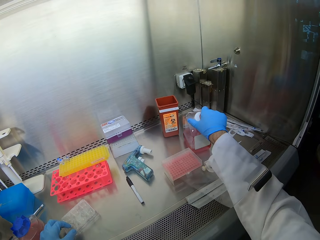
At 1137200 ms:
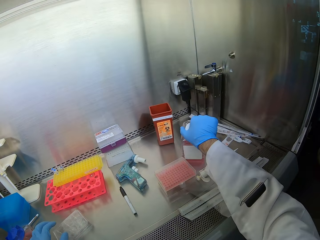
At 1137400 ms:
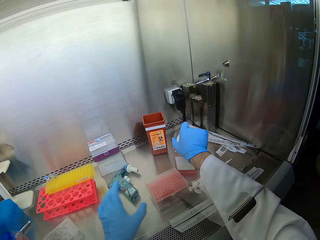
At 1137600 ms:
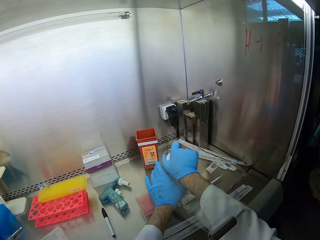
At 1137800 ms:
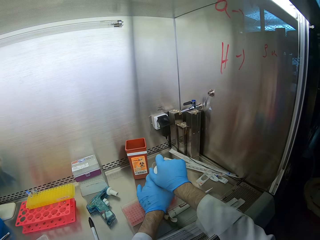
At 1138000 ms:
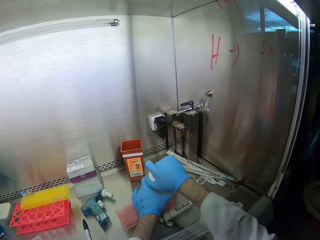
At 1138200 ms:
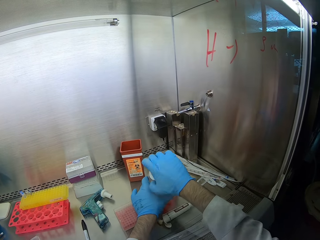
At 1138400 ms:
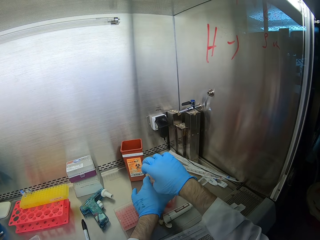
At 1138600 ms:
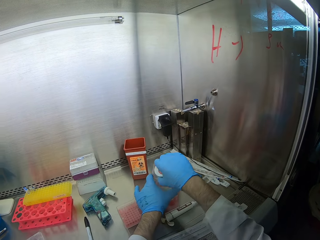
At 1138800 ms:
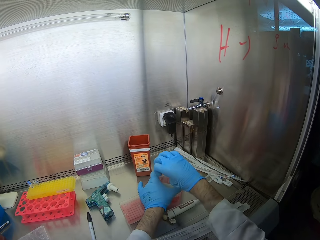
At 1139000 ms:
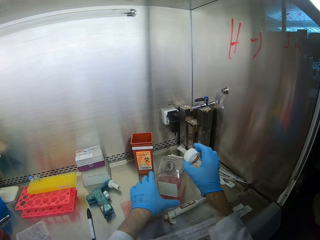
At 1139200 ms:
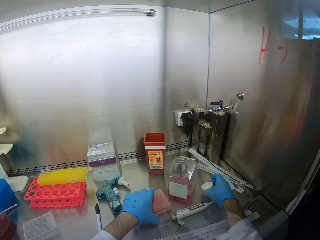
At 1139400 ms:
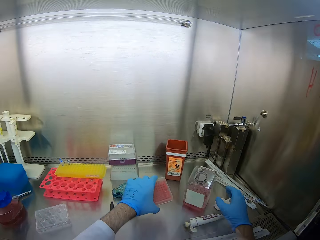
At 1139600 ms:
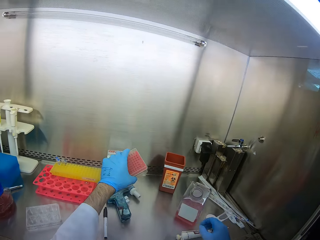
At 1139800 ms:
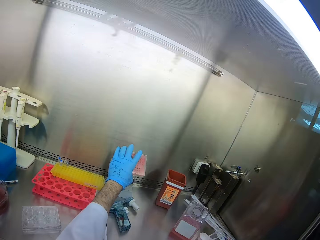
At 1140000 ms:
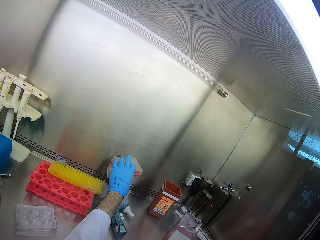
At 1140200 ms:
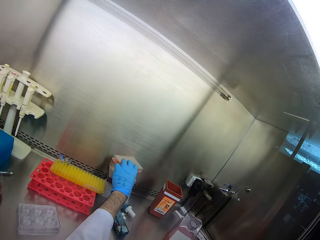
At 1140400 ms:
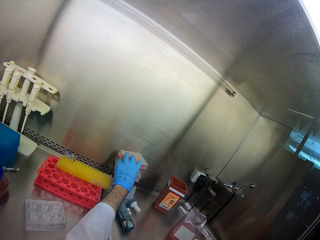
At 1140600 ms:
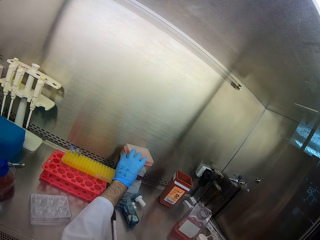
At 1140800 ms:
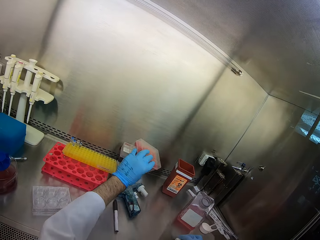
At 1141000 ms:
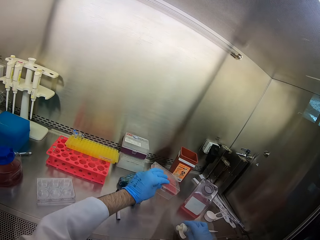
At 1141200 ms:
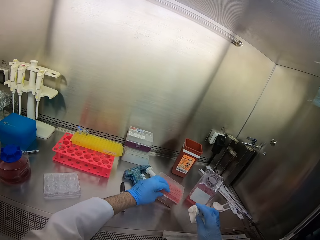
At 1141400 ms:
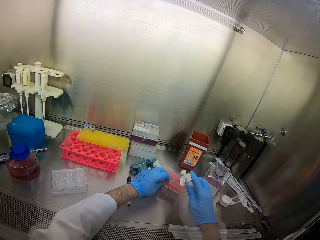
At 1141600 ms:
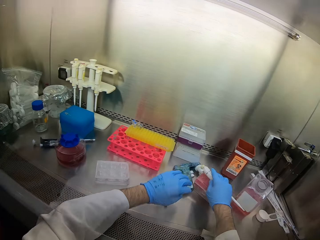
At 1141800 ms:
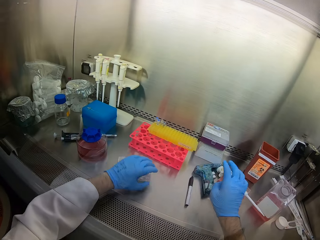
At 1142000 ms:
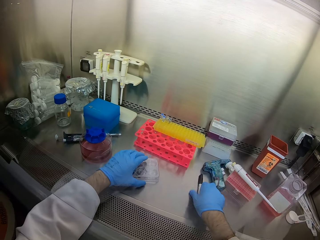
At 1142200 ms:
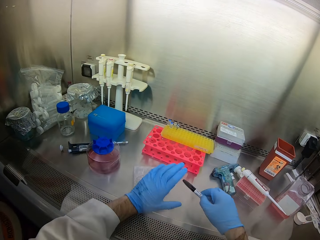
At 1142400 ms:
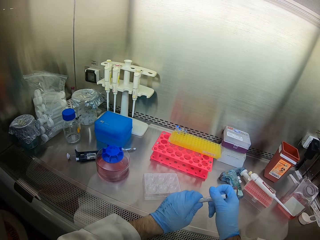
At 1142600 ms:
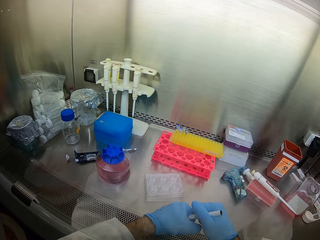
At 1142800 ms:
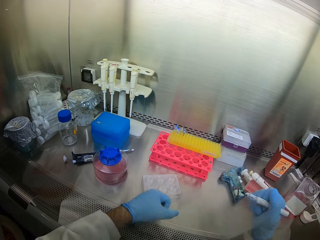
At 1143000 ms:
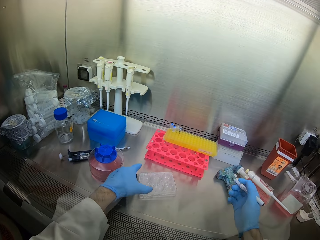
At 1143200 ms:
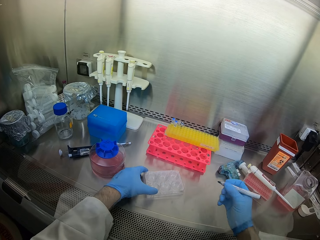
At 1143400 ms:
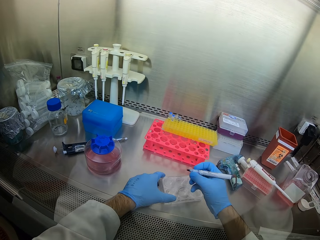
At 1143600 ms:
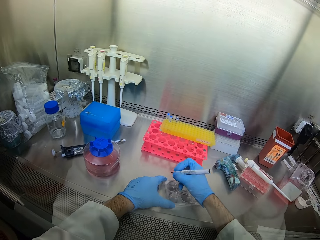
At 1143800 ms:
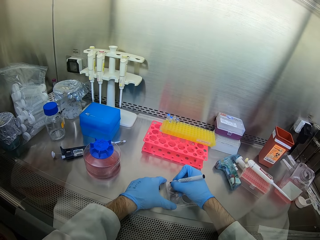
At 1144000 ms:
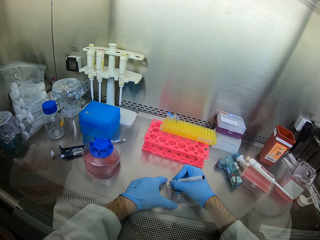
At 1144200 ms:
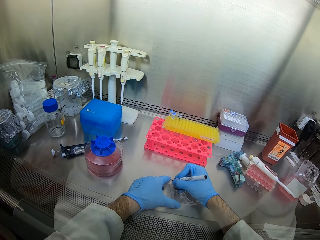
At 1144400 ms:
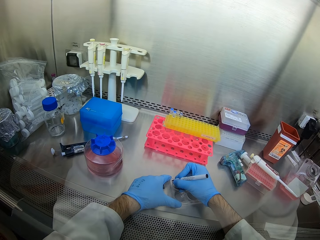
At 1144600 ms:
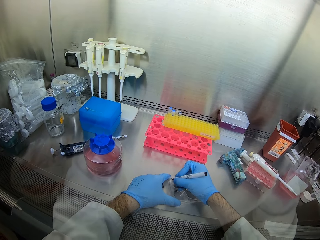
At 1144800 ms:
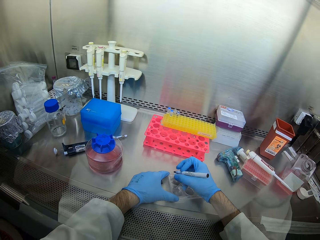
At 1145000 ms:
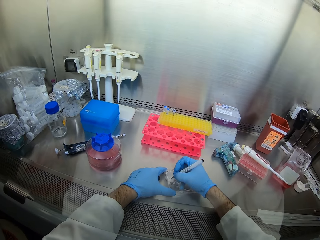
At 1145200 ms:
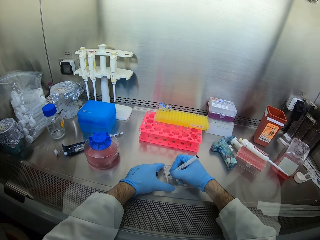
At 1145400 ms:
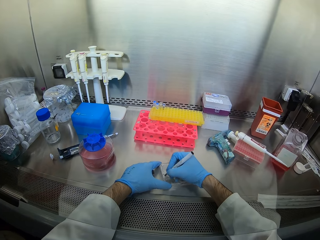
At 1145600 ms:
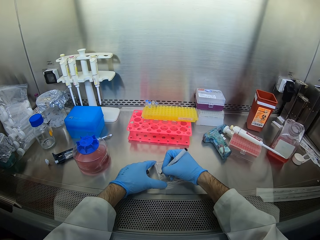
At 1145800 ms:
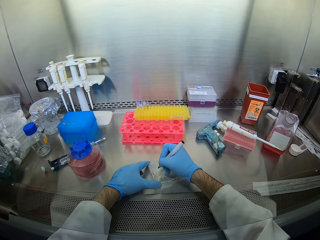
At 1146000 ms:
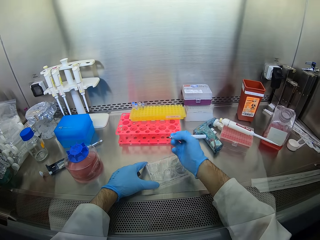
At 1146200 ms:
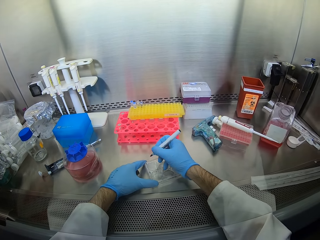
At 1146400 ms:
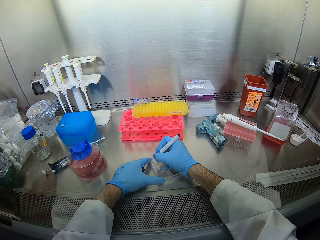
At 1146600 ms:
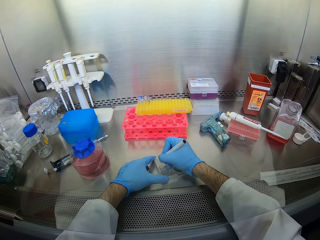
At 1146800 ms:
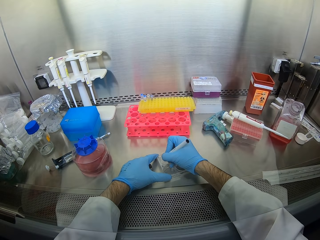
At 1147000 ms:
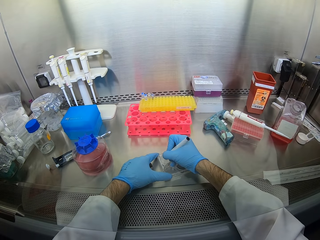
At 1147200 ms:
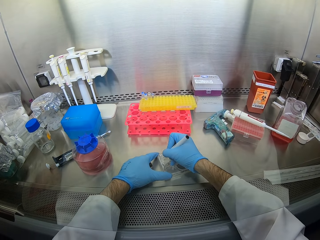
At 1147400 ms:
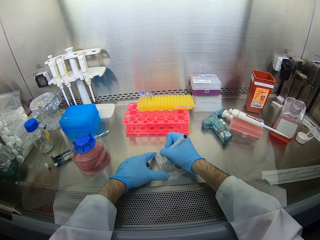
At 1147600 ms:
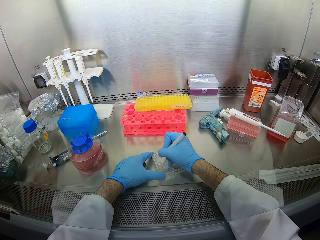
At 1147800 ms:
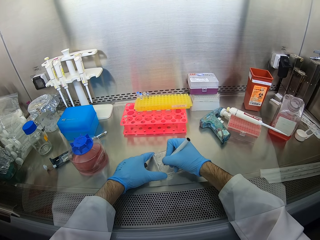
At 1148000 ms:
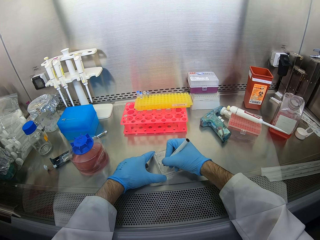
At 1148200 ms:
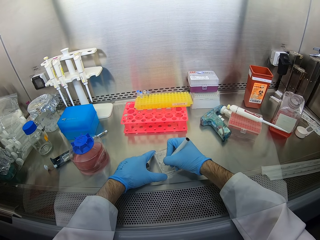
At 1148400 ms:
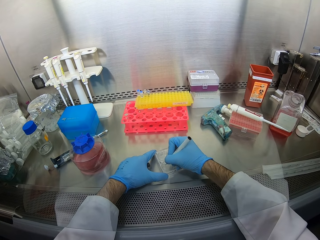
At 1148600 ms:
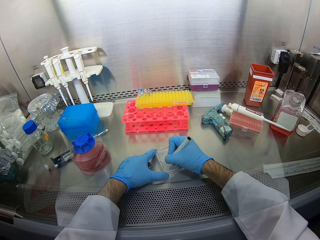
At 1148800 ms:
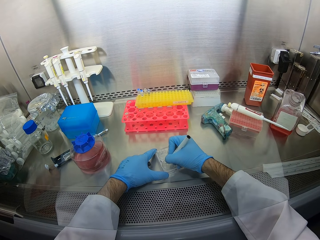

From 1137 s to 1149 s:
The camera wearer opens a container. They lift something. They put a plastic box down. They pick up a pen. They write on the container.

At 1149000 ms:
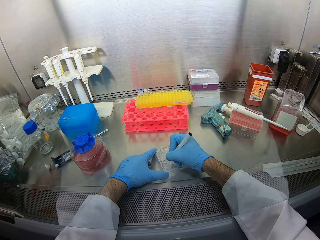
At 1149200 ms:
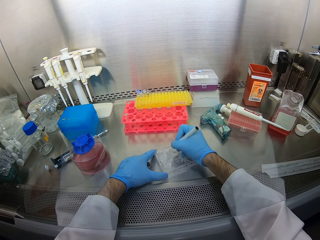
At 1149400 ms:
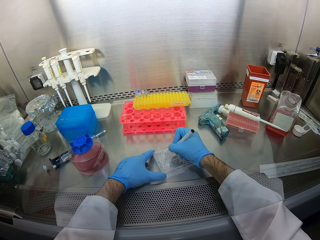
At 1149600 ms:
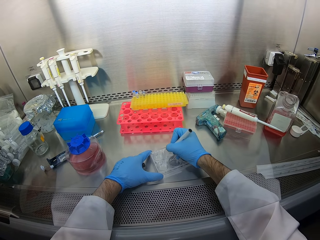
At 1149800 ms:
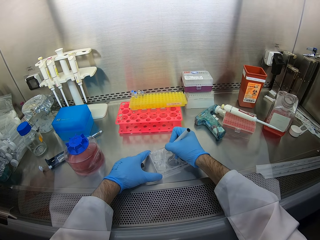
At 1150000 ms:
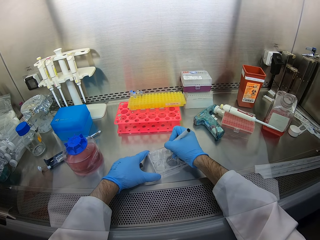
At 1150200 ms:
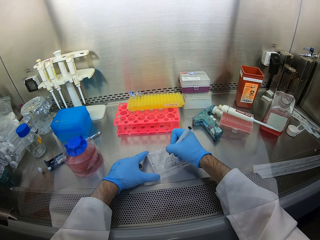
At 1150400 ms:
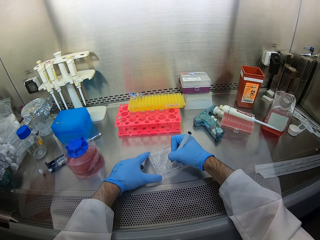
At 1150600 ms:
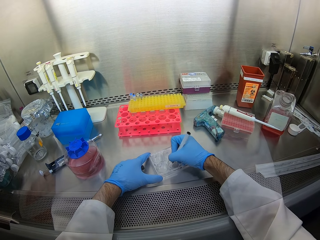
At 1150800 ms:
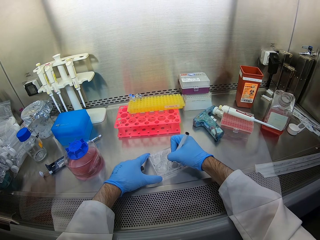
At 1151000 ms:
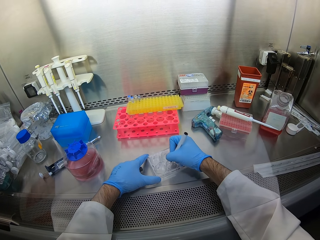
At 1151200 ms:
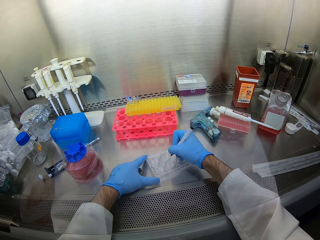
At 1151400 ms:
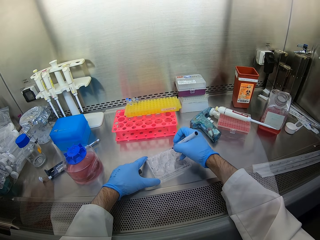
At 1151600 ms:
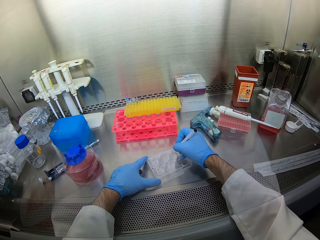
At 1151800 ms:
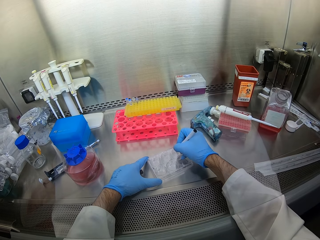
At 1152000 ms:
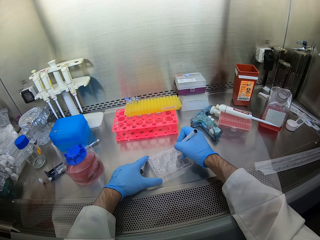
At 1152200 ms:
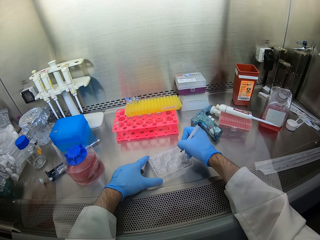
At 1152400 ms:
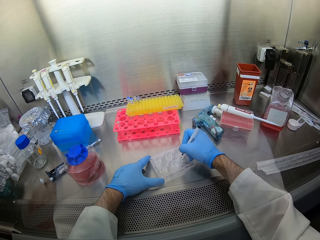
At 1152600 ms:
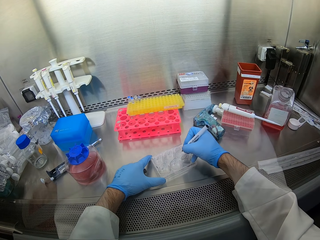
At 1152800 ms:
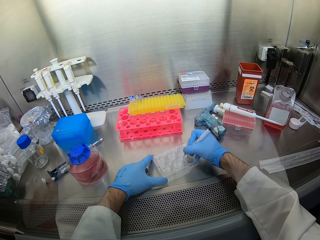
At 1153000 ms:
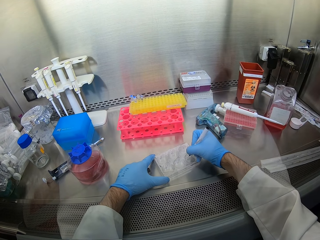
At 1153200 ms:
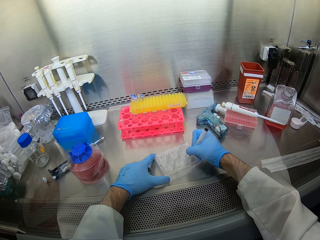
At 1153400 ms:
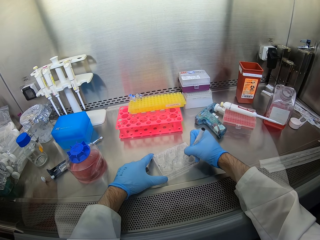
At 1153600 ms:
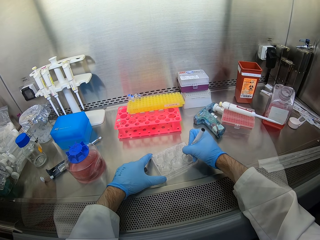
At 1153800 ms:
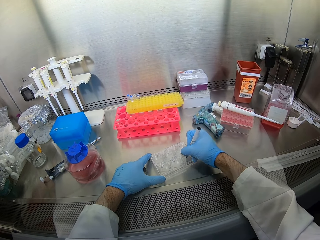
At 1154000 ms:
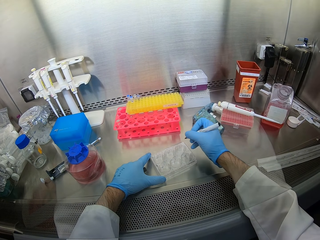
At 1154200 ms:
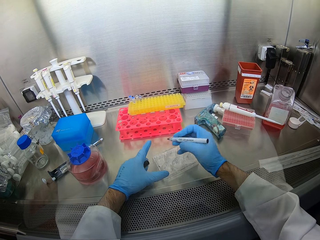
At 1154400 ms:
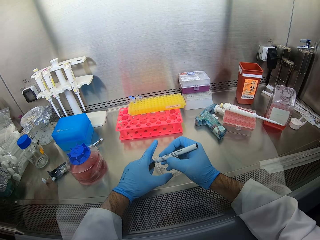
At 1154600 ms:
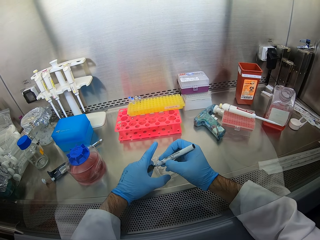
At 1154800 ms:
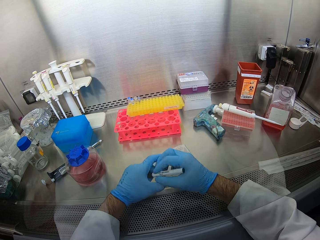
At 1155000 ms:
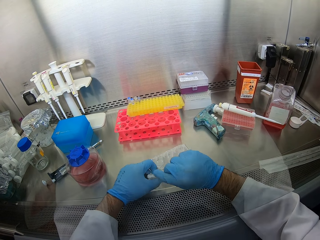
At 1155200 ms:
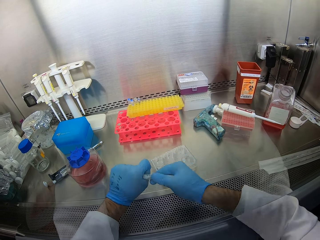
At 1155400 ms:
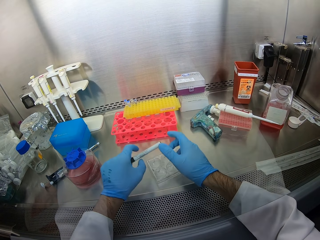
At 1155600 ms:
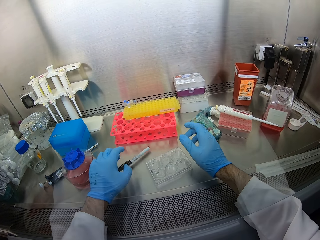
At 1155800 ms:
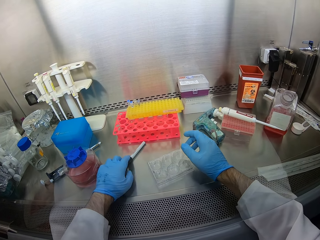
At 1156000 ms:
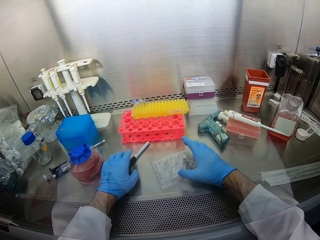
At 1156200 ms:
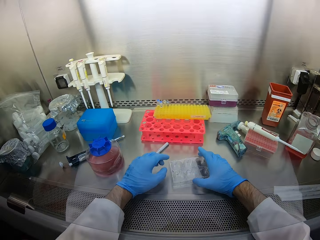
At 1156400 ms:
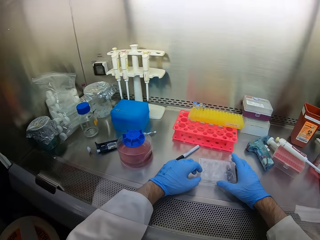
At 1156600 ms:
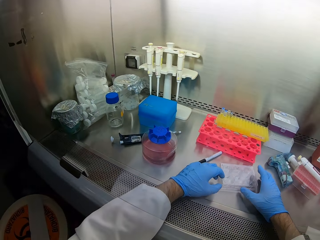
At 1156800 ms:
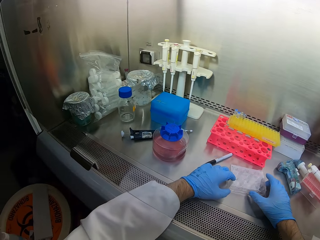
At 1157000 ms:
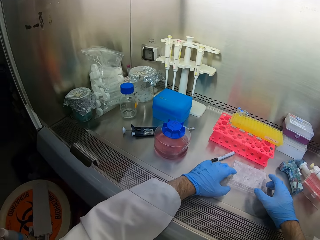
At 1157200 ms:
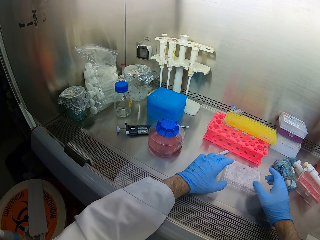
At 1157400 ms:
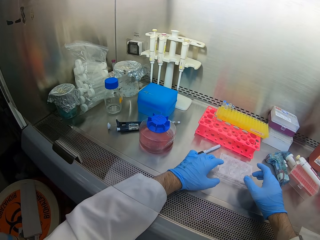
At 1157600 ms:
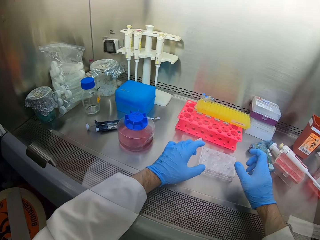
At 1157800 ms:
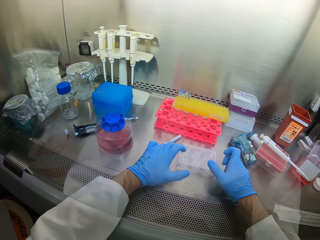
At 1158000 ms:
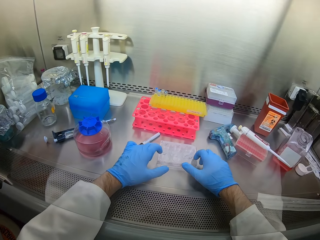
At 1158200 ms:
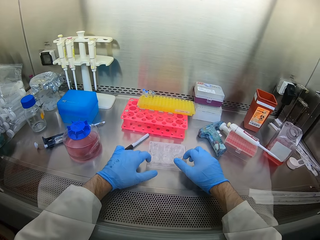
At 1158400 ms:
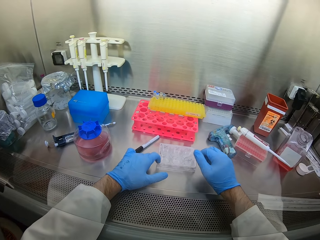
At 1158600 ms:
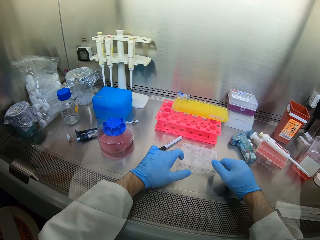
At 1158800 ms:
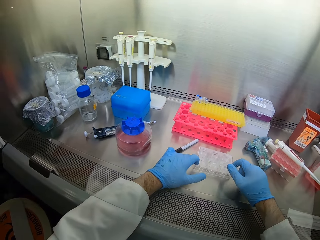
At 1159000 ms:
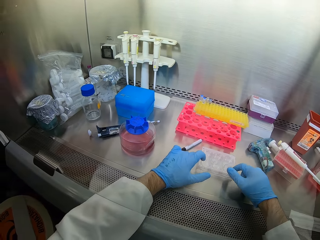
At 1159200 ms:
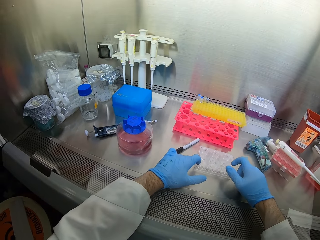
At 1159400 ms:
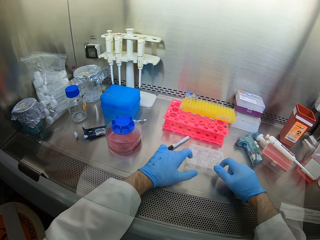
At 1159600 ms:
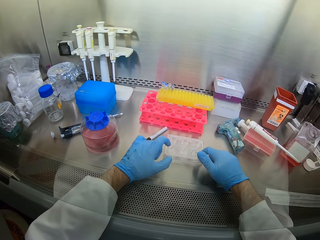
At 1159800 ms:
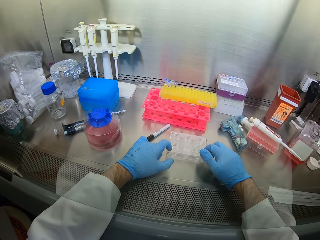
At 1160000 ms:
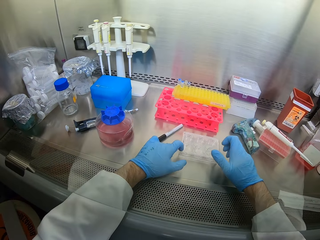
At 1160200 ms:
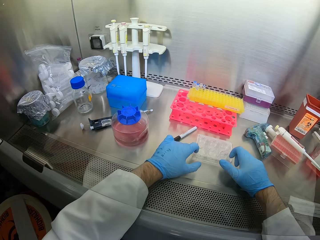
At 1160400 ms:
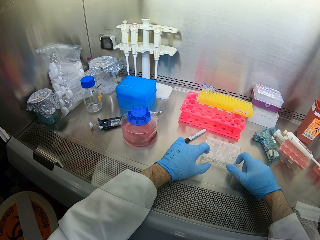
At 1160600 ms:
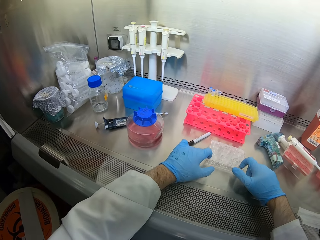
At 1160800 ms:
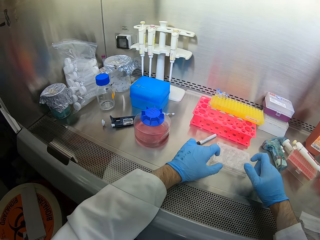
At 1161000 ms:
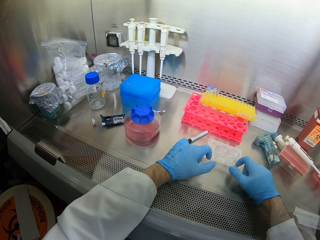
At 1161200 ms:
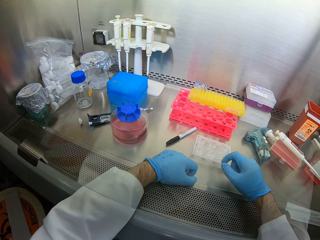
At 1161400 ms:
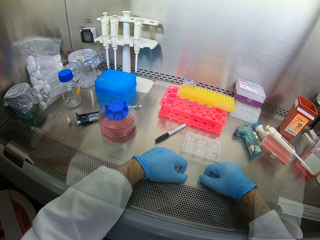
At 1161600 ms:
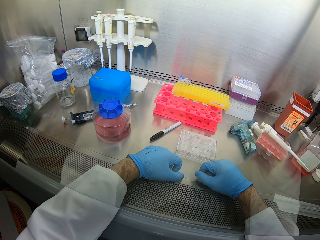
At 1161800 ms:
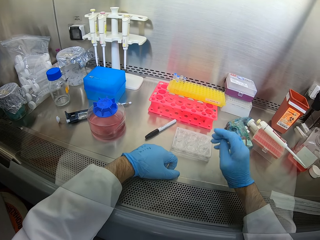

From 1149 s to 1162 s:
The camera wearer closes the pen. They drop the pen. They tap the container. They look around.
